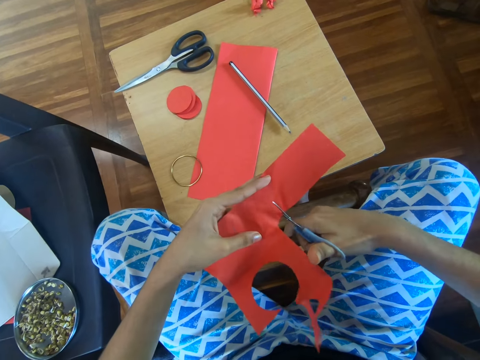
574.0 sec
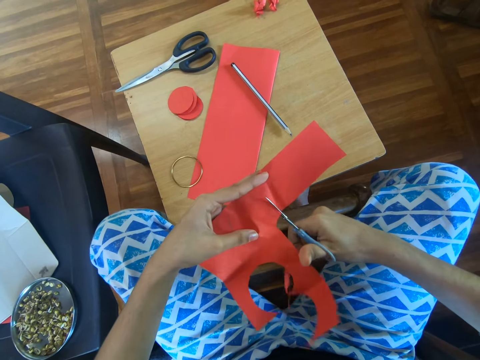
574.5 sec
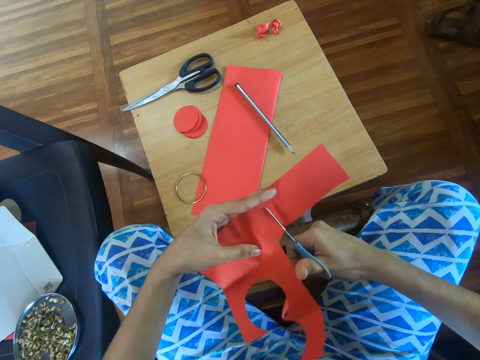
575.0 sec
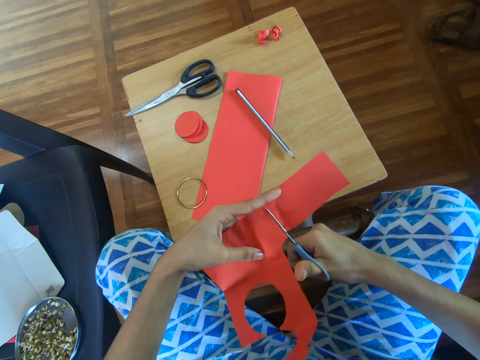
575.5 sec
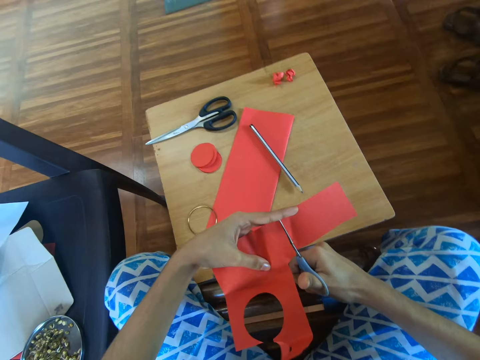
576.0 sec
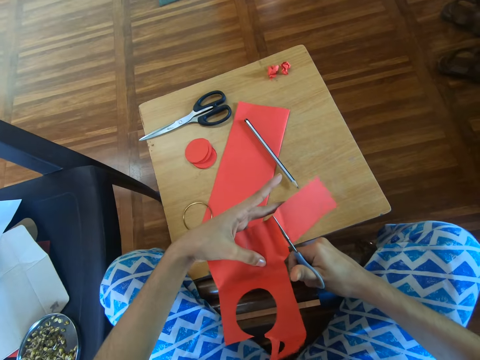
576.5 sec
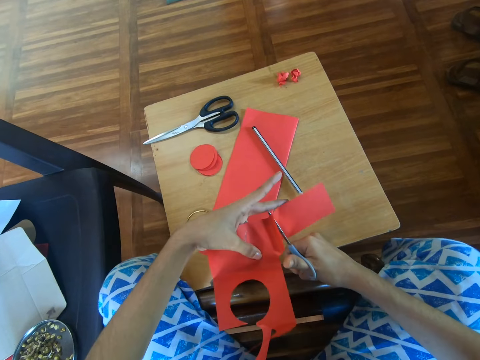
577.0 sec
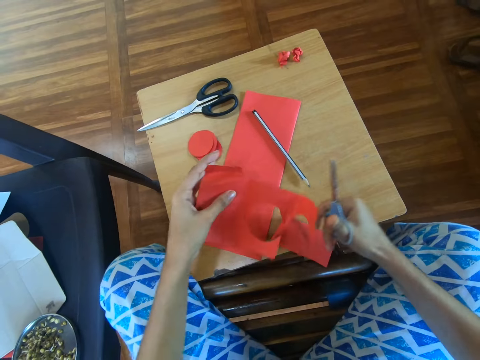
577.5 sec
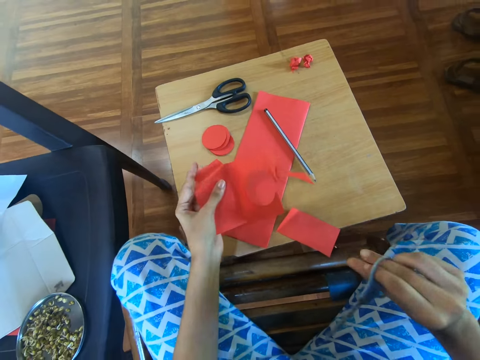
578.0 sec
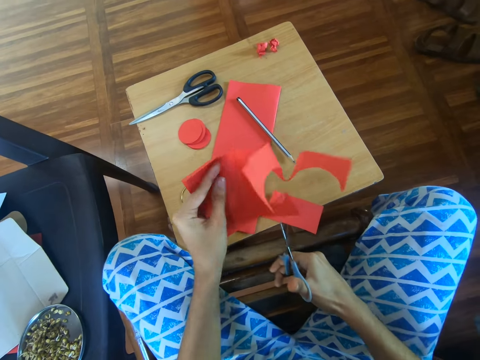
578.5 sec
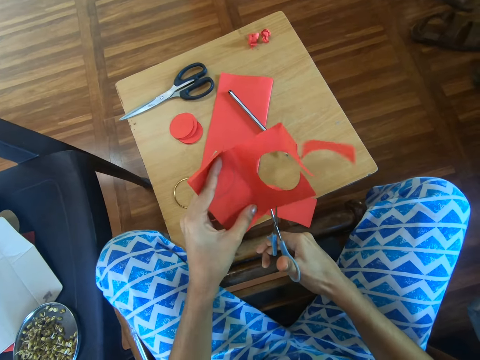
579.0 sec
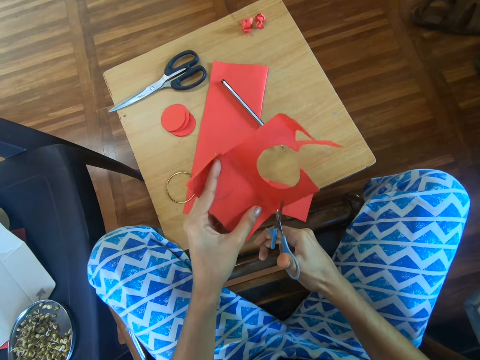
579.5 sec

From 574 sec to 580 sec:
The camera wearer cuts the paper with the scissors.

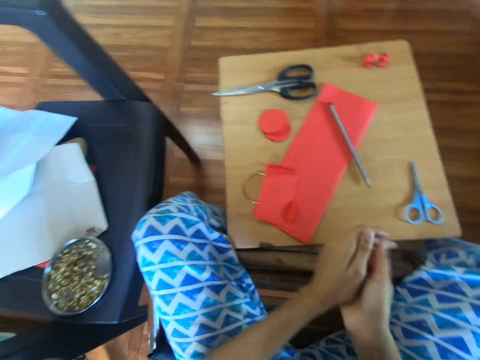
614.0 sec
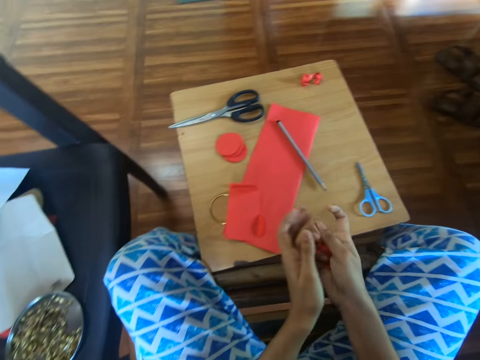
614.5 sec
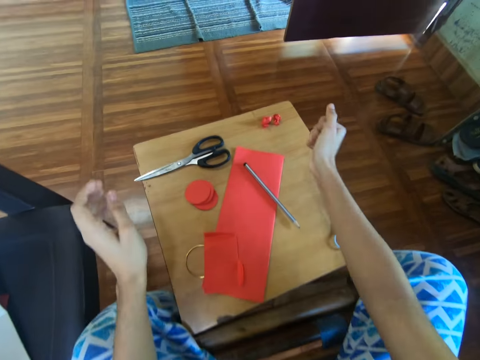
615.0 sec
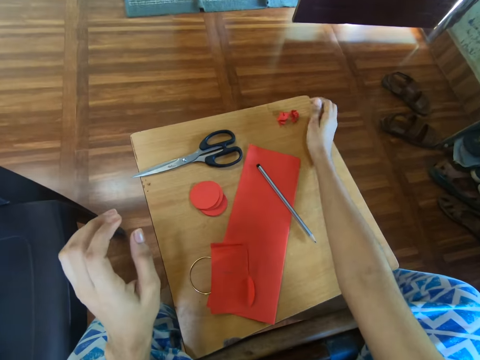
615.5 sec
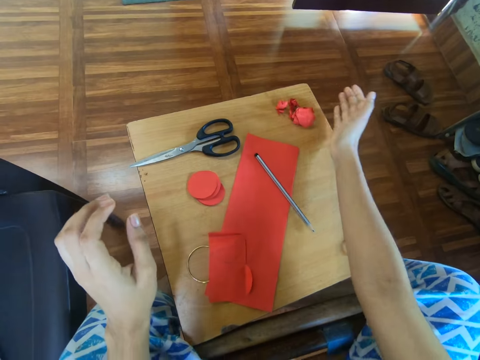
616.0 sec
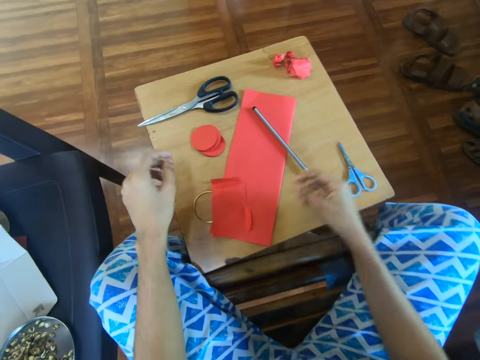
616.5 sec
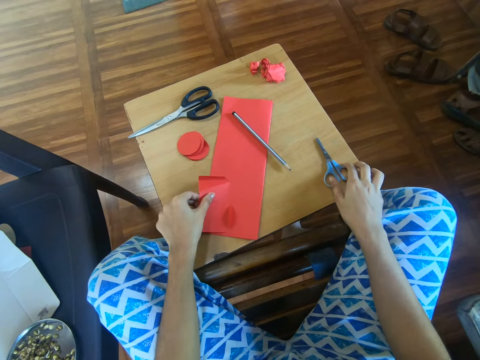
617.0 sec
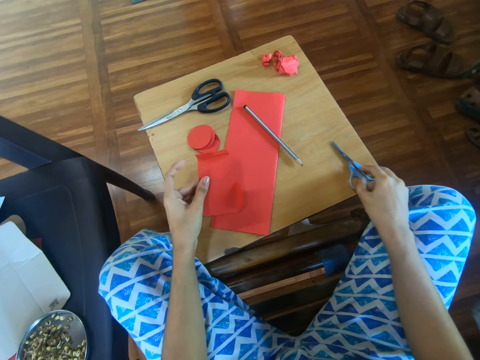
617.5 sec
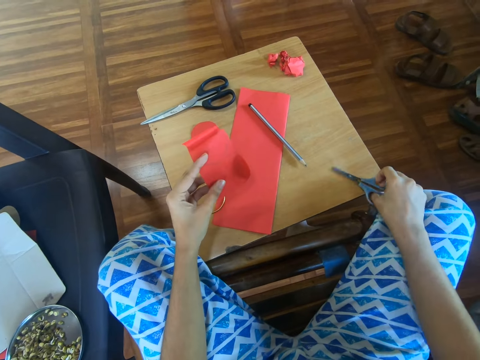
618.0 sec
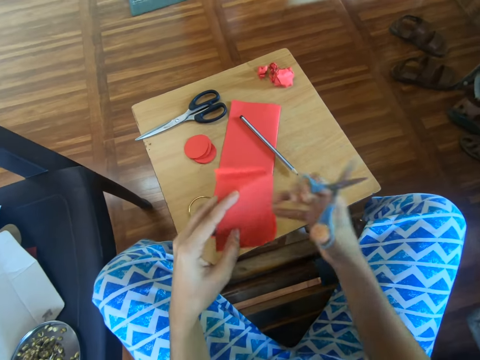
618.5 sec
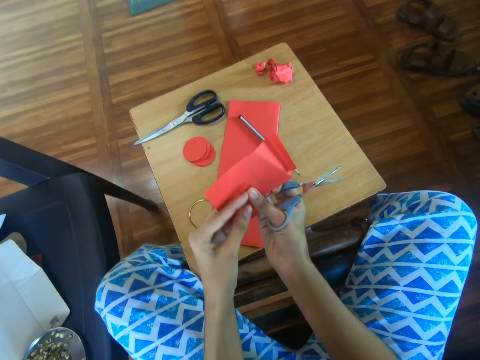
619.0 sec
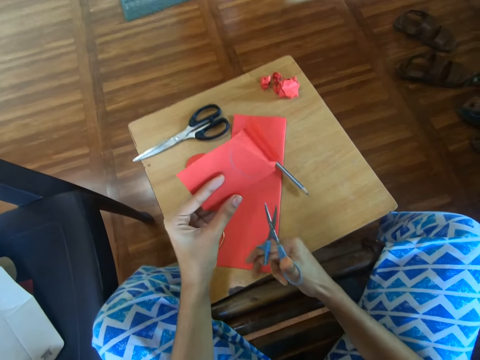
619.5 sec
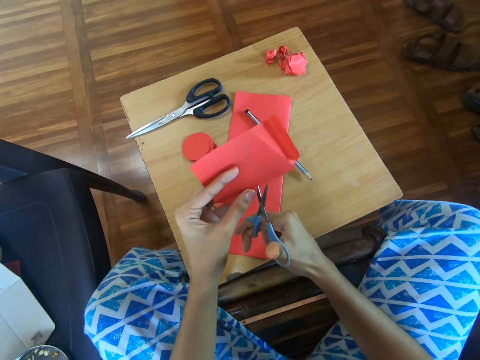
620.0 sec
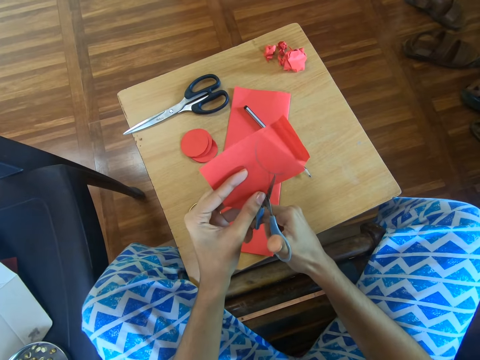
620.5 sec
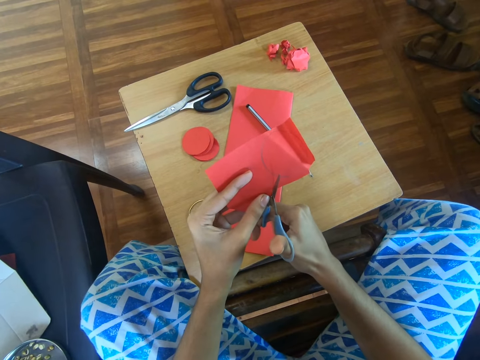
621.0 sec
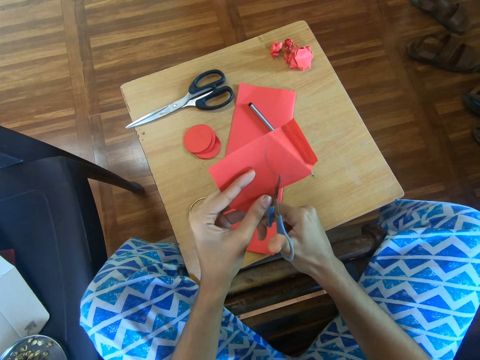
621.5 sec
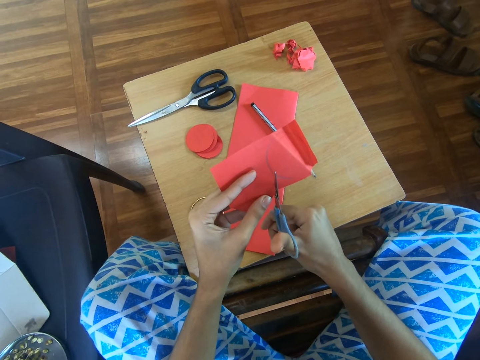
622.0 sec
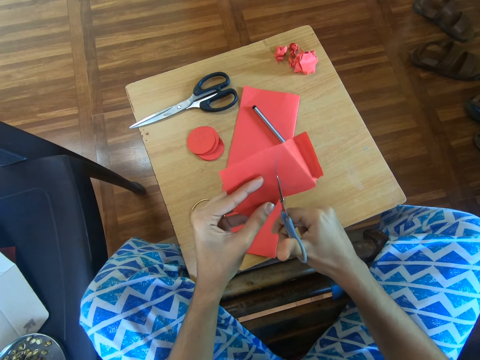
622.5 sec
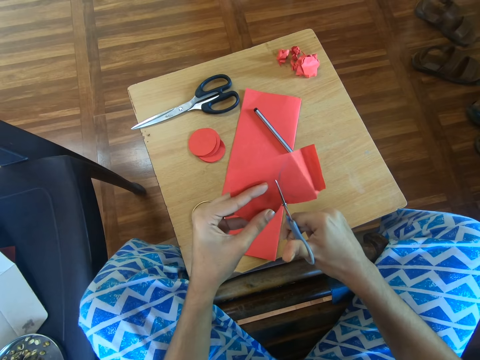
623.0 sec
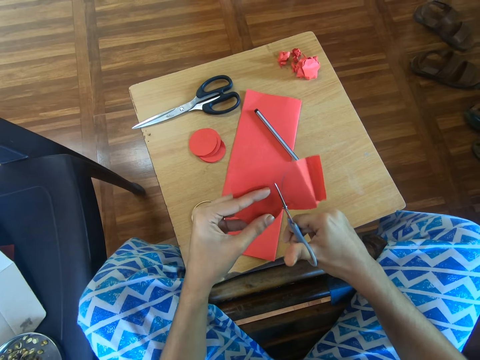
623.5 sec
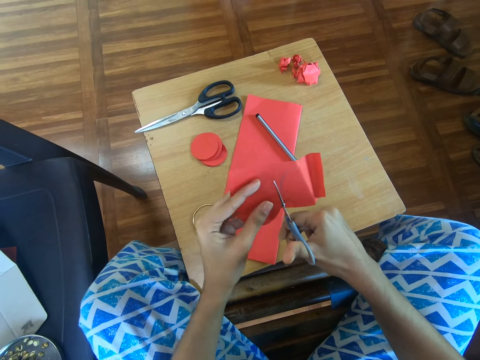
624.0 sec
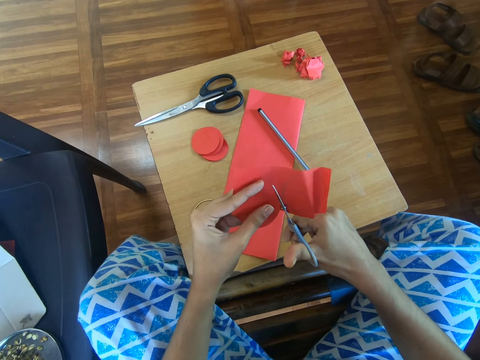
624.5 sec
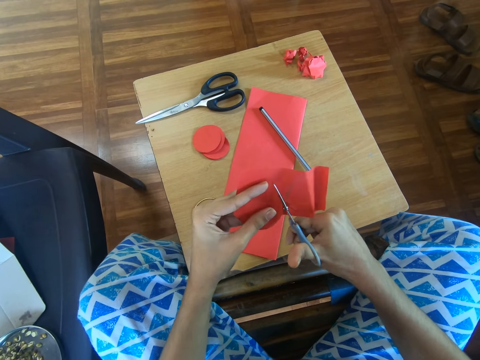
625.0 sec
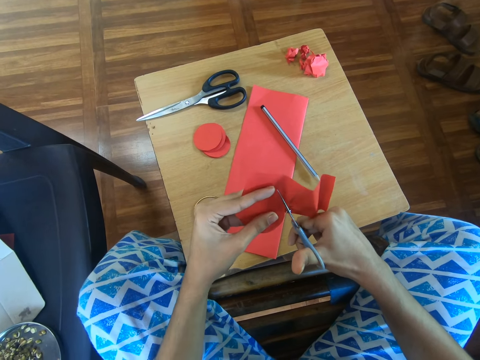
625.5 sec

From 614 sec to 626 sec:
The camera wearer places the manila paper on the table. They pick up the paper and scissors from the table. They hold the manila paper. They cut the paper with the scissors.

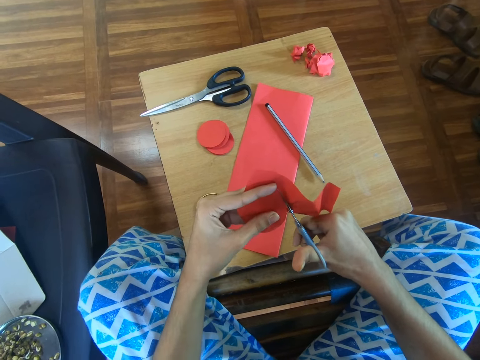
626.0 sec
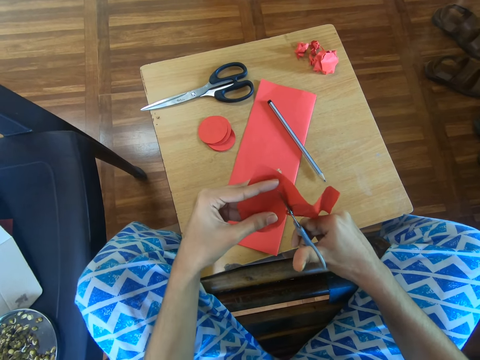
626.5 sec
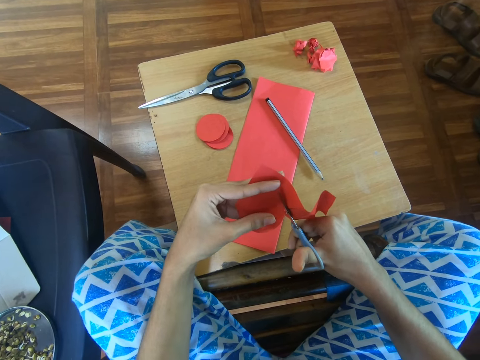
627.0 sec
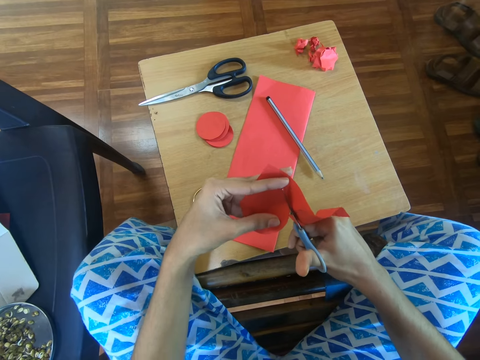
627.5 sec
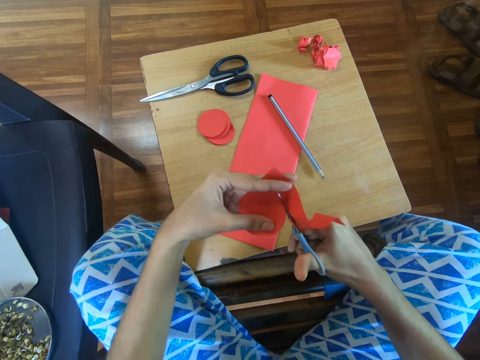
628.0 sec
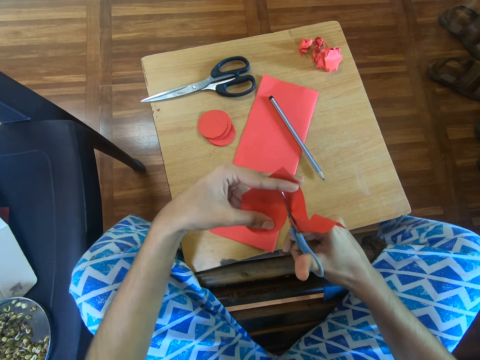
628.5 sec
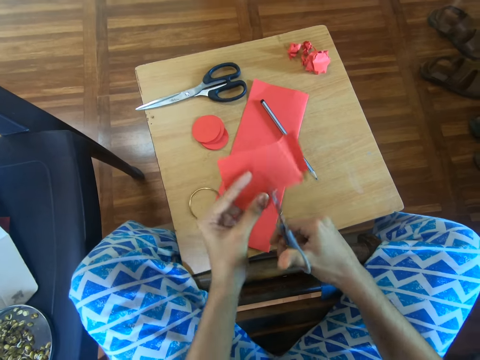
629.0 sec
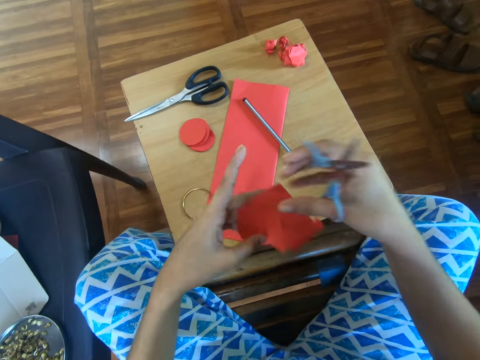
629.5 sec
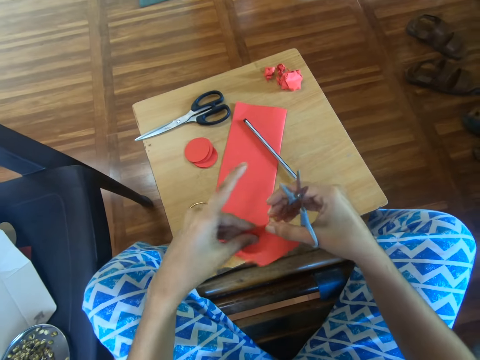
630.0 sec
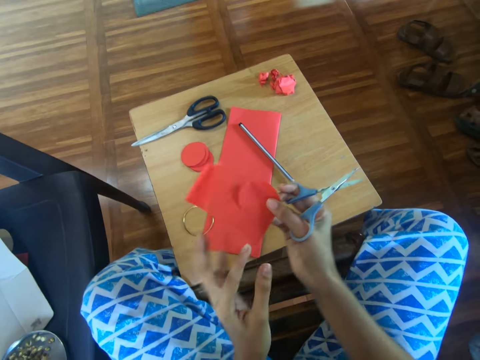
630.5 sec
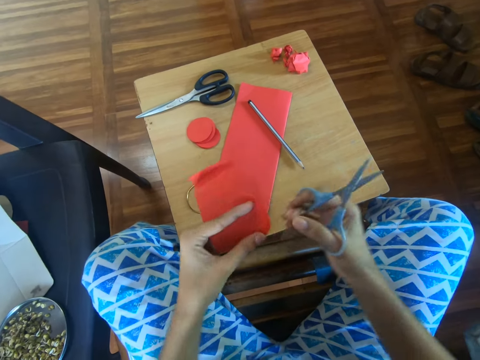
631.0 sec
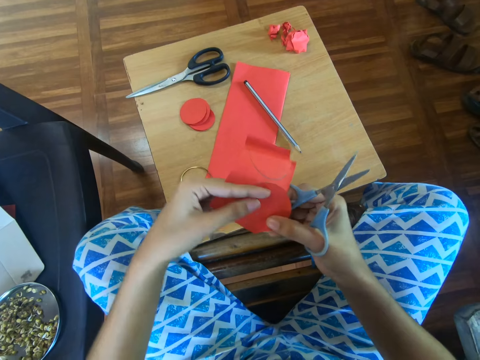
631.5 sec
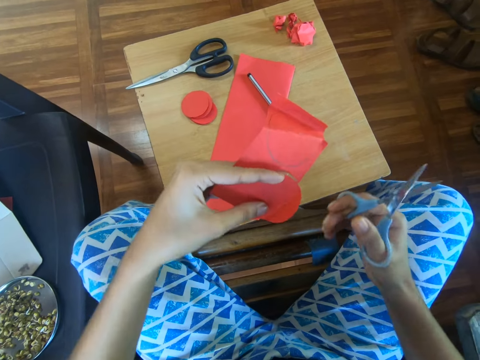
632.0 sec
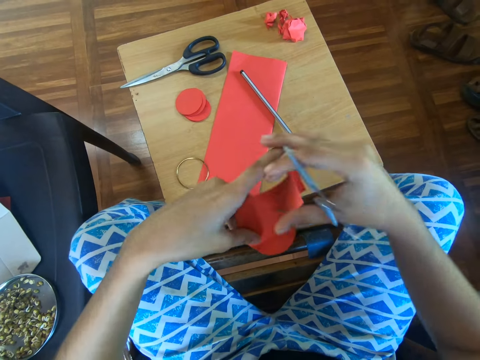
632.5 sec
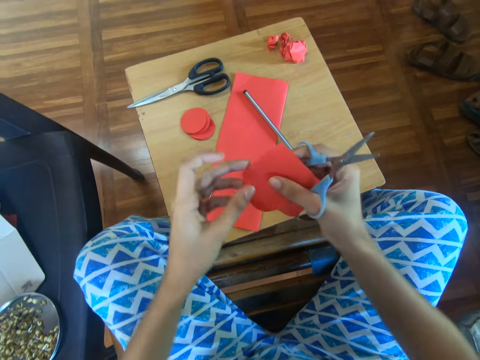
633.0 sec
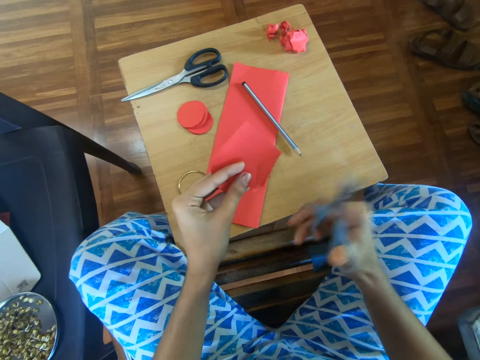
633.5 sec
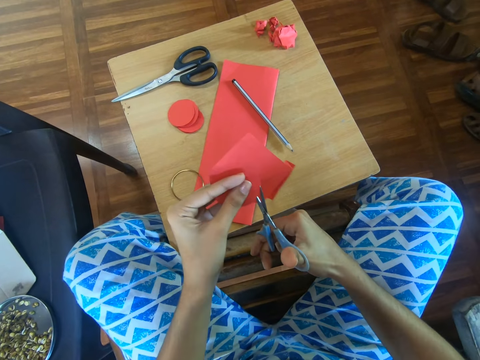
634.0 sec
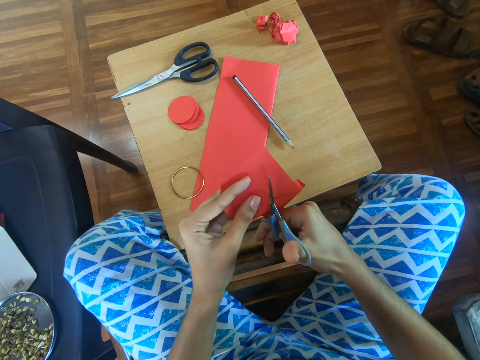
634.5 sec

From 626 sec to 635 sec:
The camera wearer holds the manila paper. They cut the manila paper.
